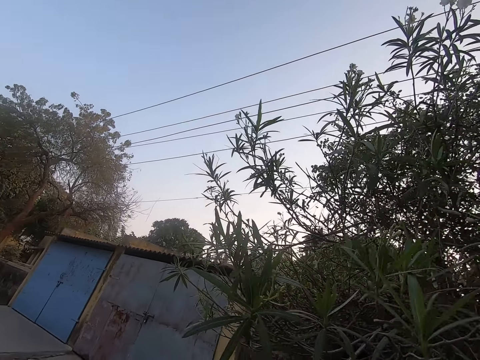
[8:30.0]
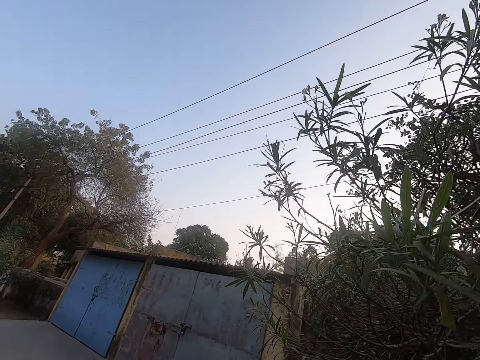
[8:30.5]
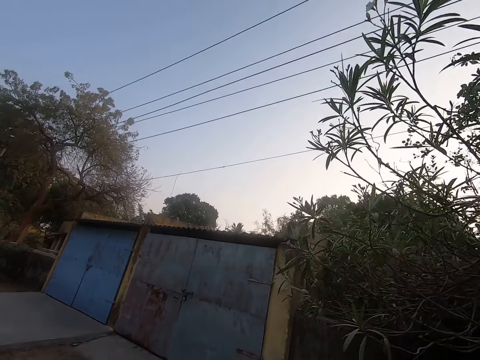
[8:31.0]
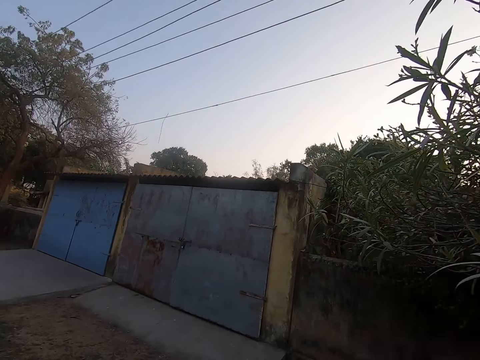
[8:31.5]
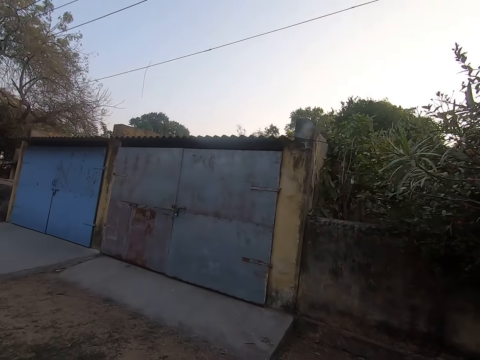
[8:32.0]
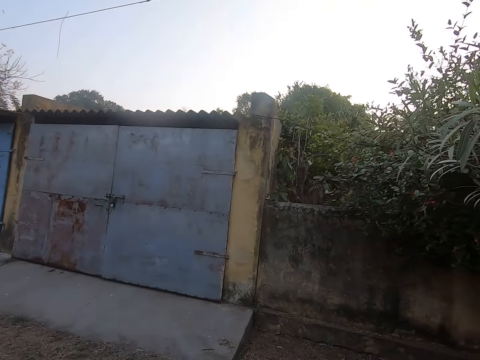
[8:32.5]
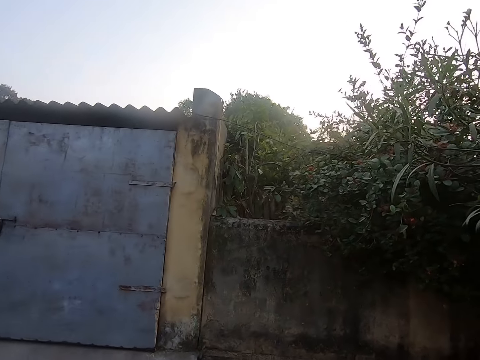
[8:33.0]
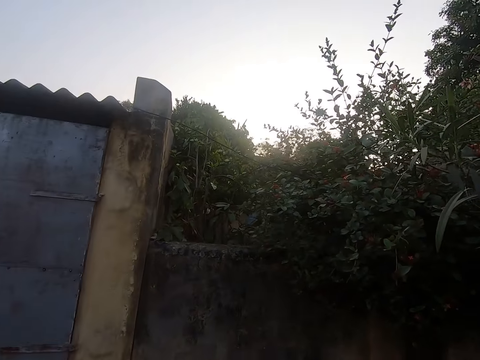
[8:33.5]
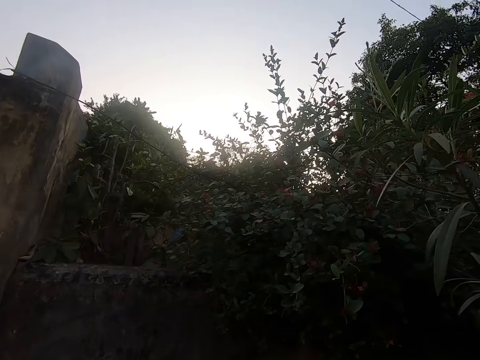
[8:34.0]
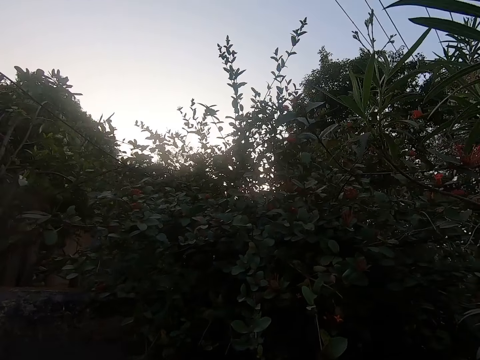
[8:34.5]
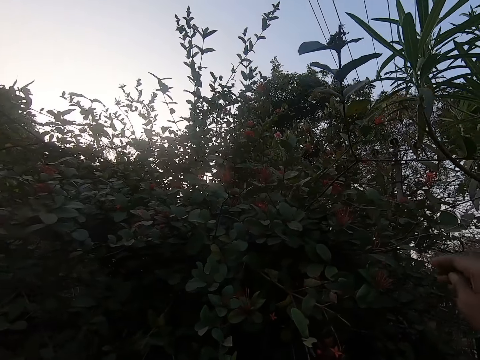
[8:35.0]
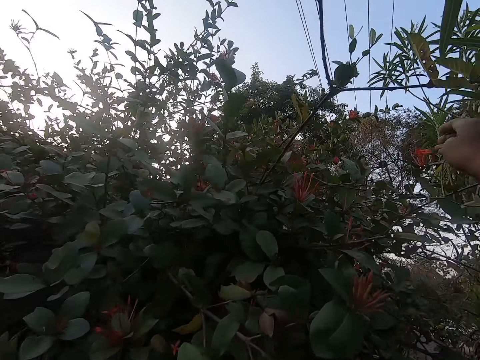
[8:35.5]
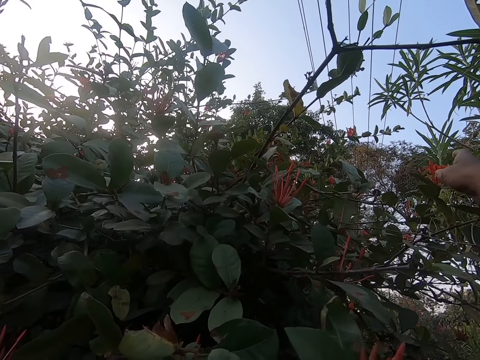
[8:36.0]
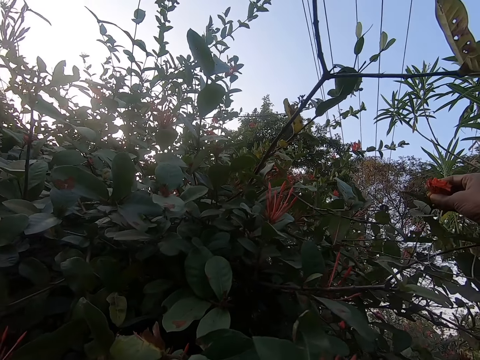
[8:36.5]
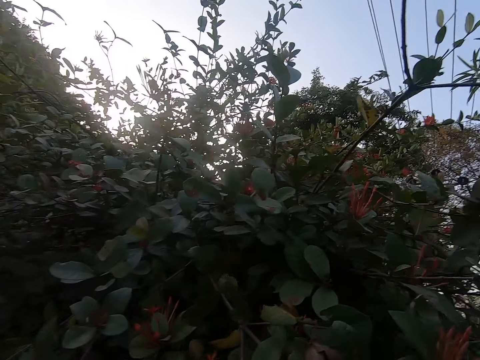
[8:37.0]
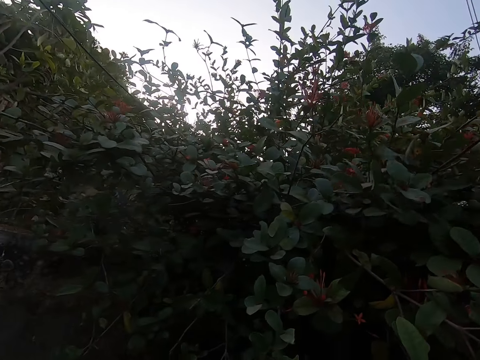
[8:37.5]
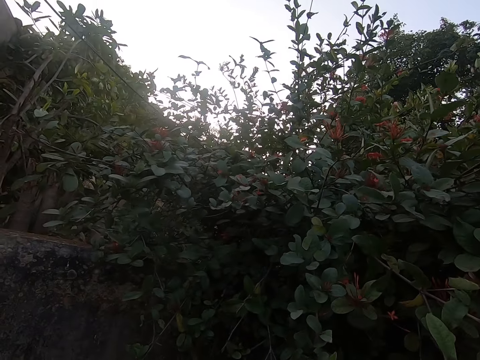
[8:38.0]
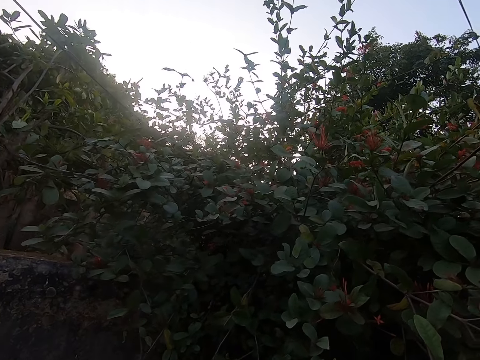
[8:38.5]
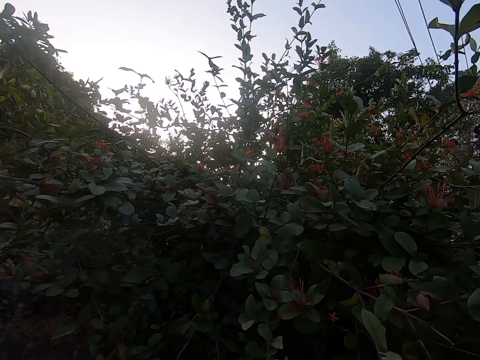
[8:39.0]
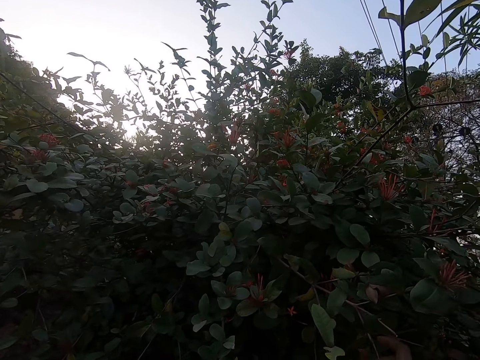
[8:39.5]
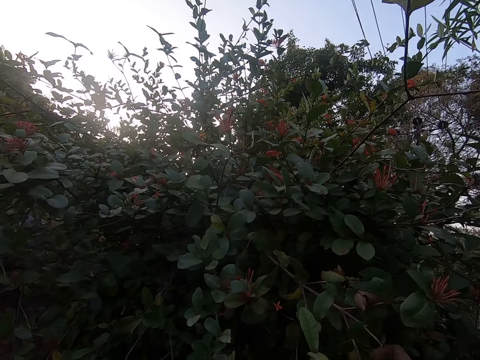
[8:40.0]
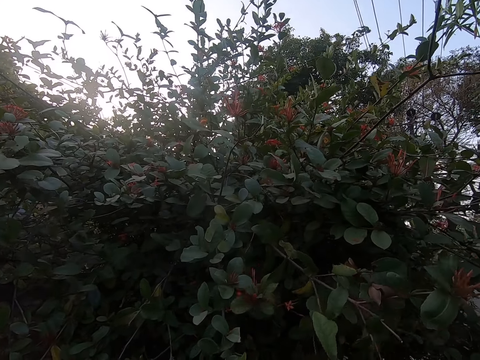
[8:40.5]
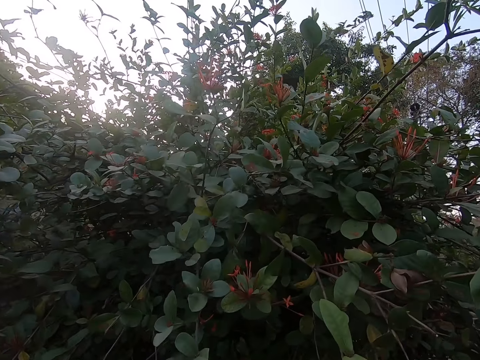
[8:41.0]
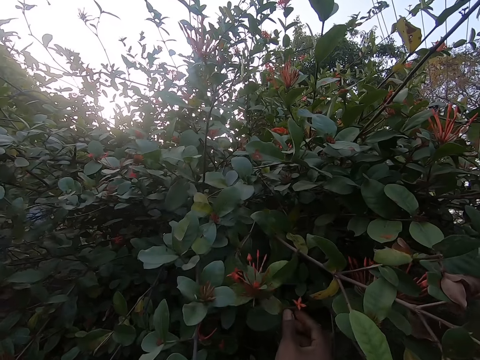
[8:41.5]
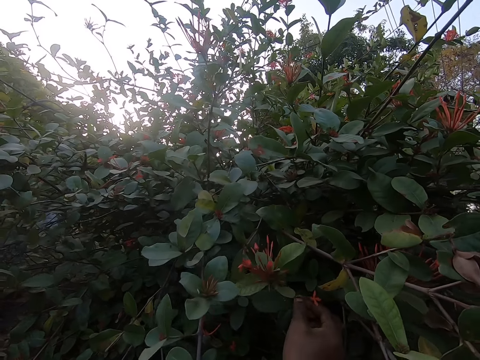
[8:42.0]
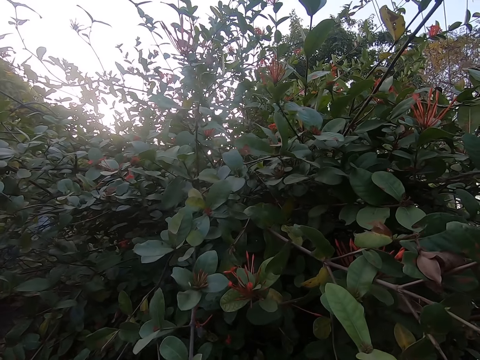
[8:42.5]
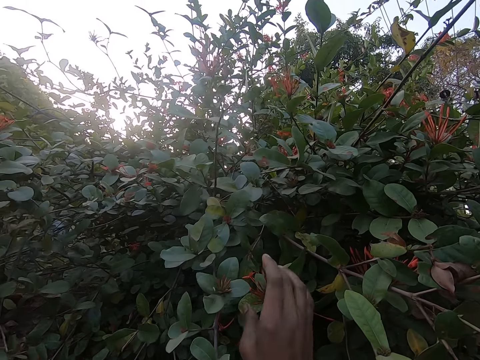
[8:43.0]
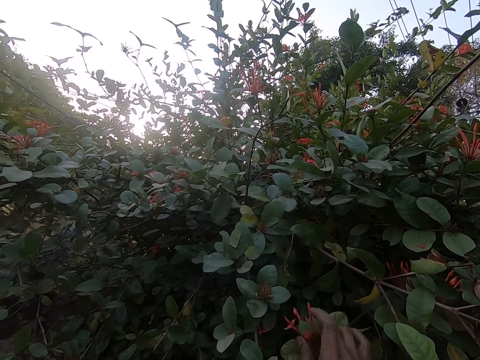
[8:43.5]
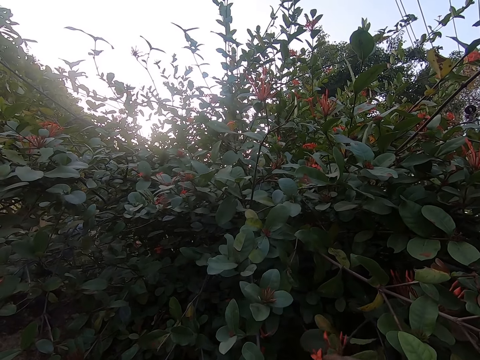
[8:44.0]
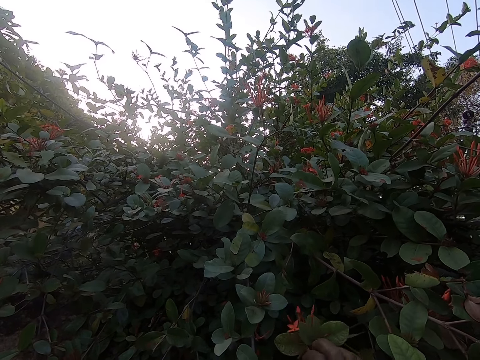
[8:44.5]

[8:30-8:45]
The camera wearer walks around the tree. They pluck the flowers on the branches of the tree.

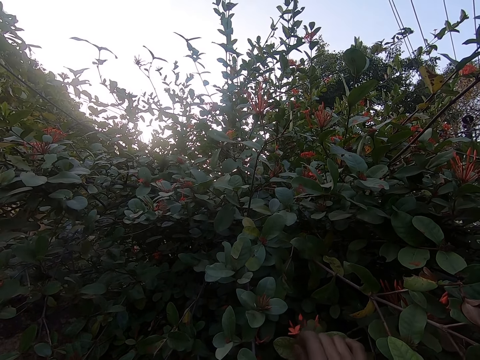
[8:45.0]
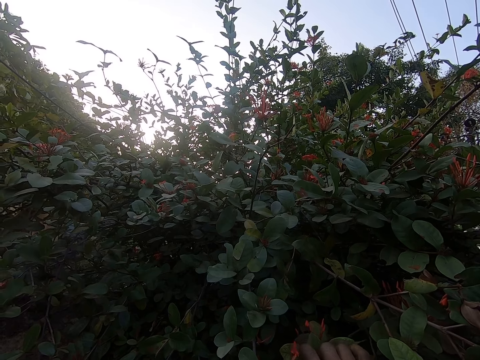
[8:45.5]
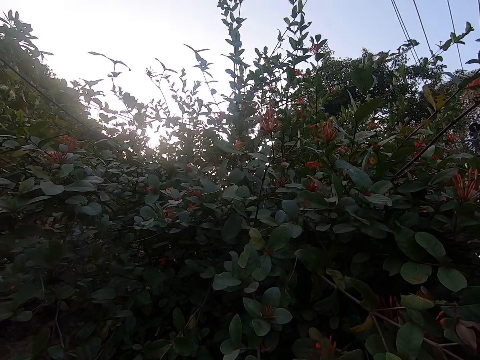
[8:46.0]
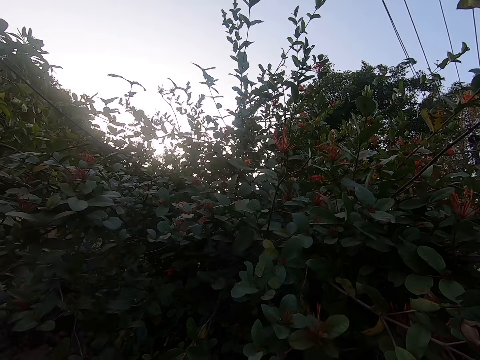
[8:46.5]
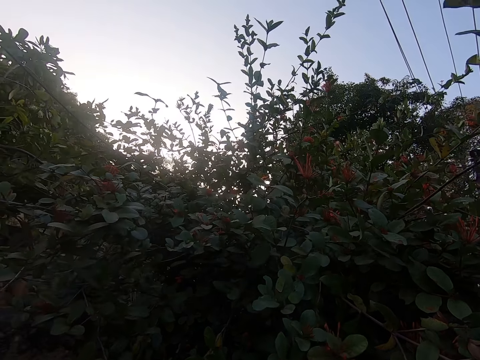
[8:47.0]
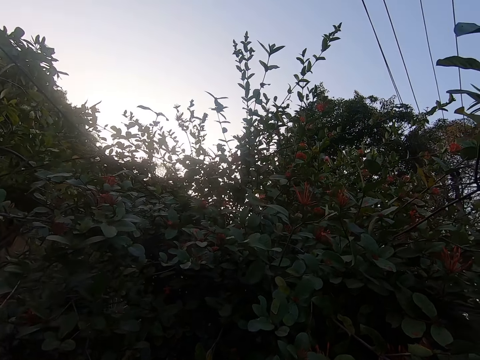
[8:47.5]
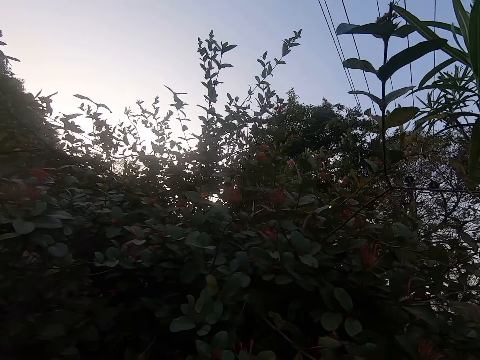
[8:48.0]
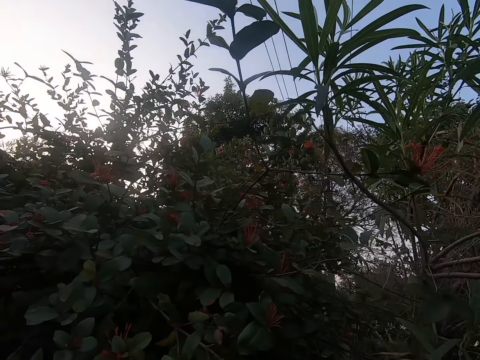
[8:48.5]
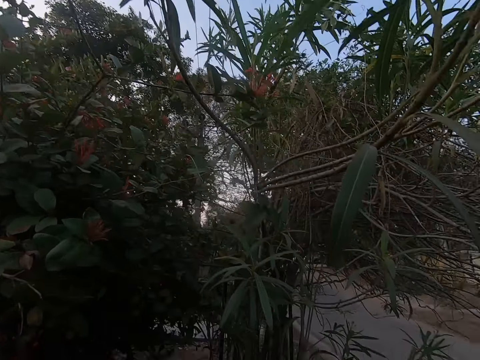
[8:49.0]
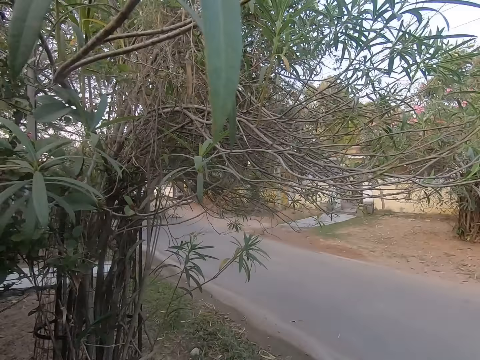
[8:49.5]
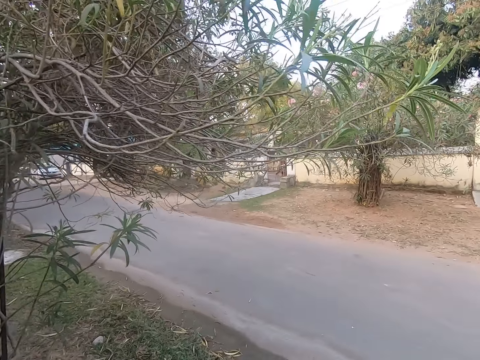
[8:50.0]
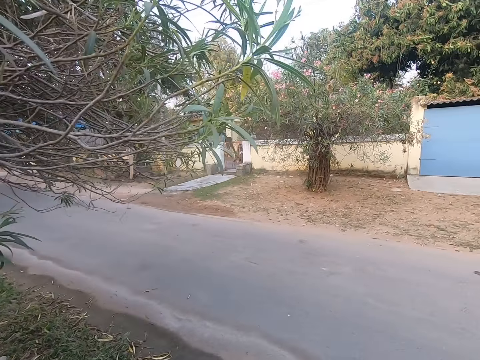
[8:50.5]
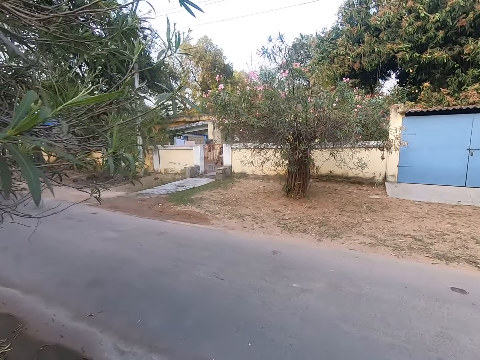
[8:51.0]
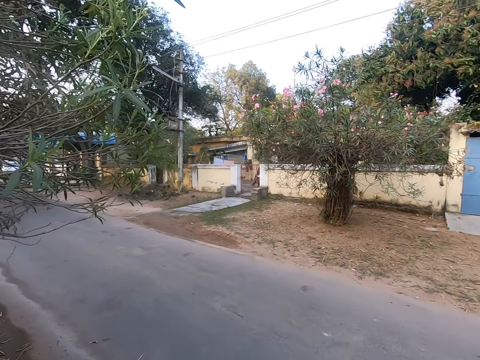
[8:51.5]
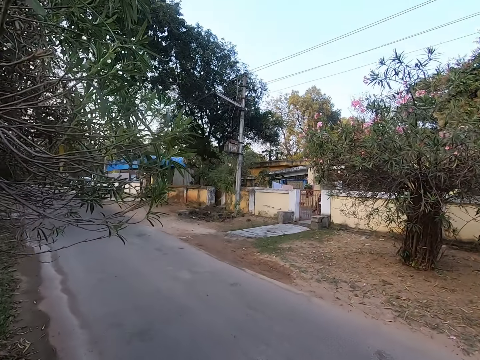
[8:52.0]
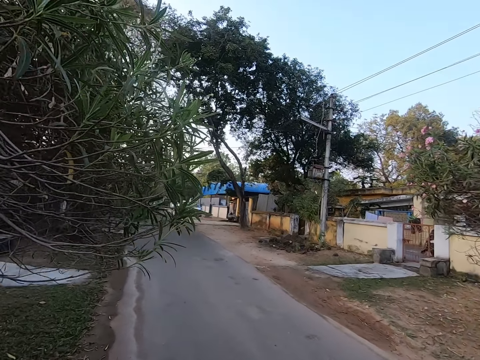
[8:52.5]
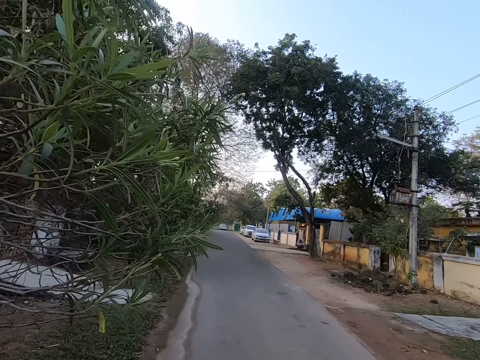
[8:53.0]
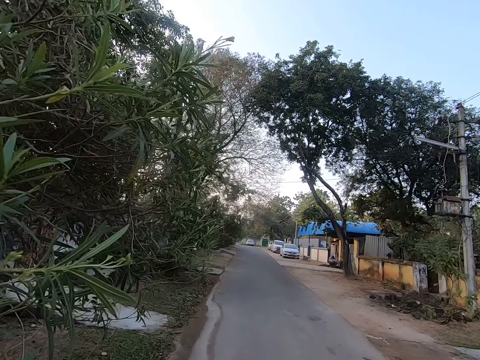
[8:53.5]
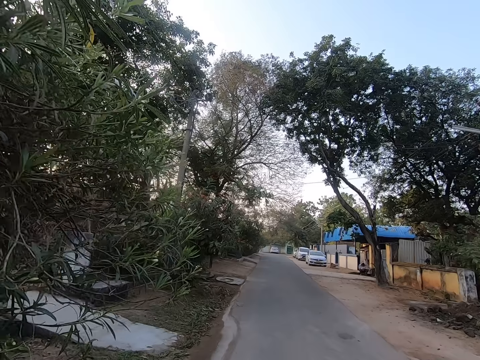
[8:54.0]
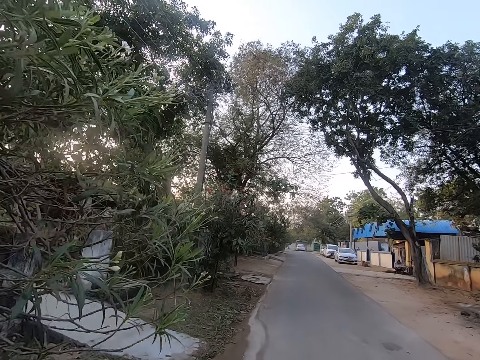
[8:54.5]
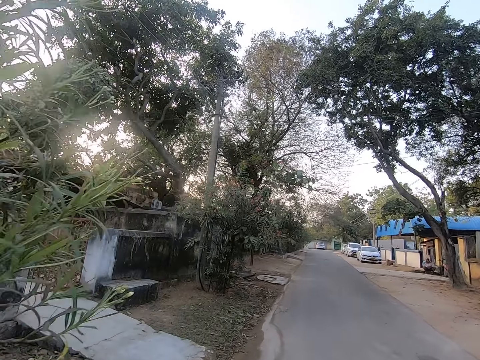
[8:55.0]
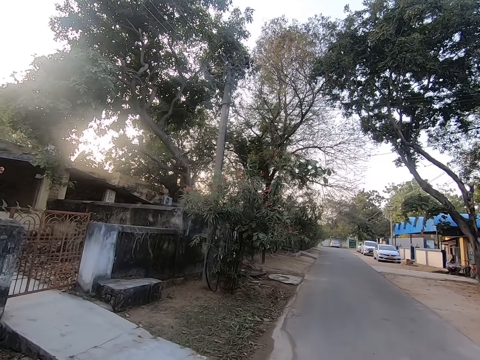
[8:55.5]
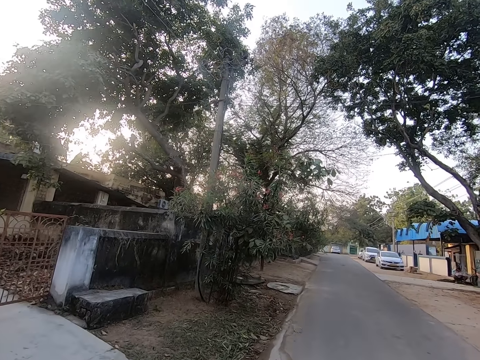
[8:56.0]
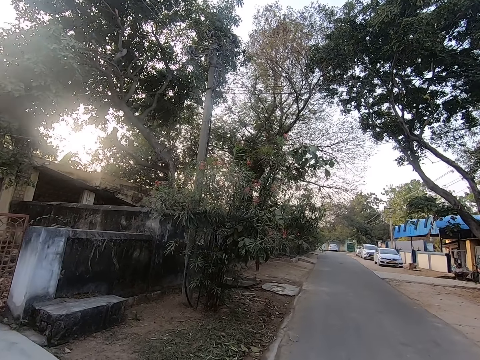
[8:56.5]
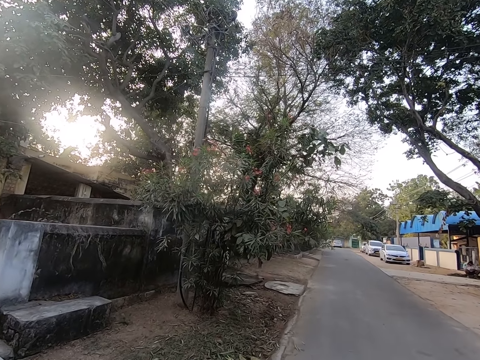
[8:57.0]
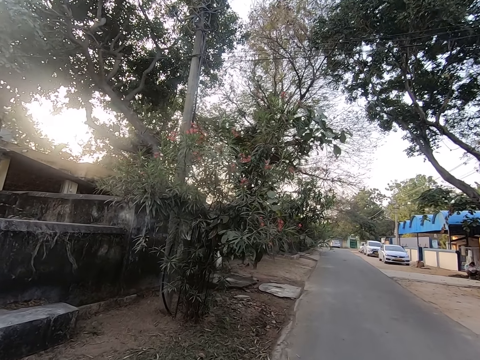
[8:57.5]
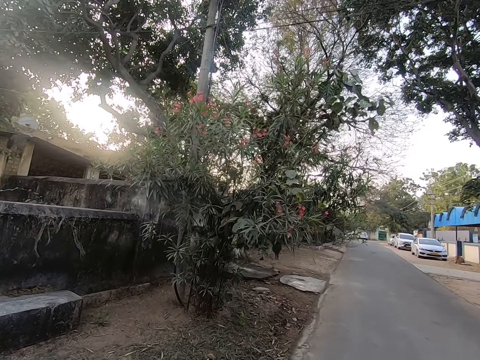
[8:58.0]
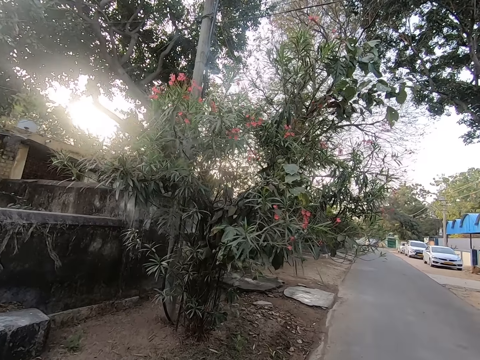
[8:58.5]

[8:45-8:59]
The camera wearer walks around the road.
